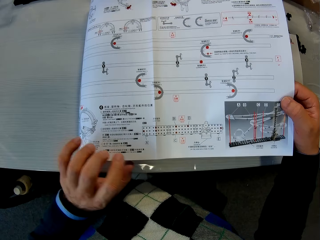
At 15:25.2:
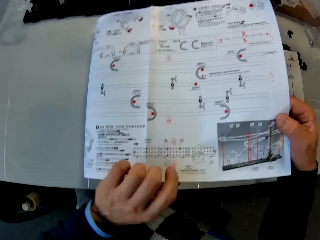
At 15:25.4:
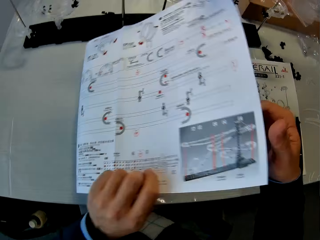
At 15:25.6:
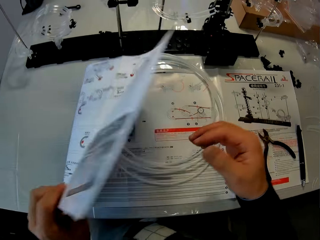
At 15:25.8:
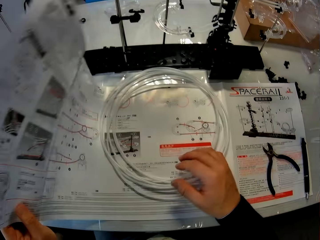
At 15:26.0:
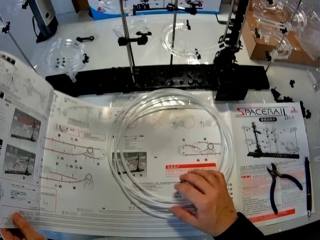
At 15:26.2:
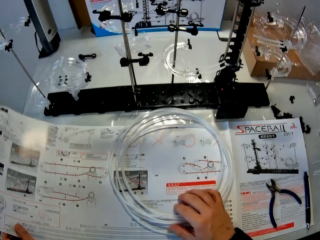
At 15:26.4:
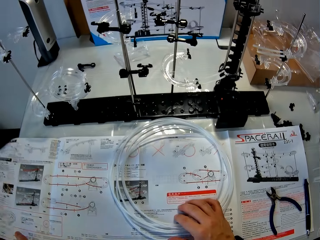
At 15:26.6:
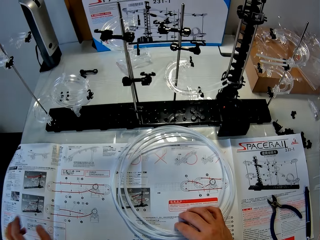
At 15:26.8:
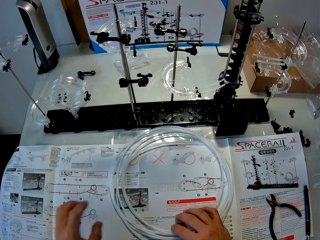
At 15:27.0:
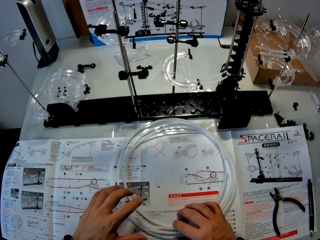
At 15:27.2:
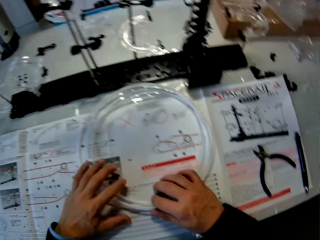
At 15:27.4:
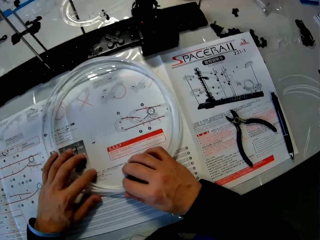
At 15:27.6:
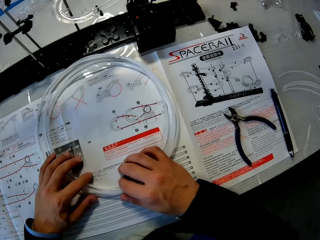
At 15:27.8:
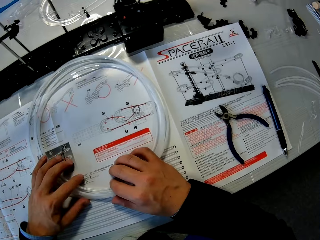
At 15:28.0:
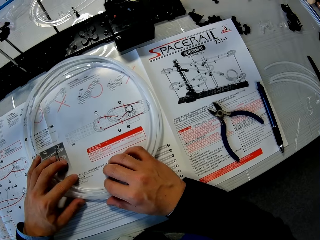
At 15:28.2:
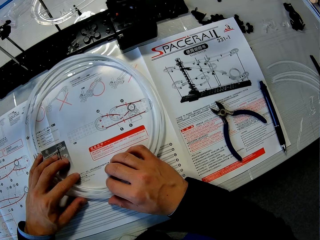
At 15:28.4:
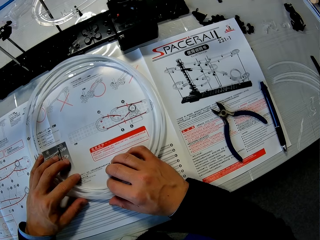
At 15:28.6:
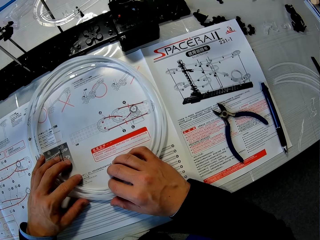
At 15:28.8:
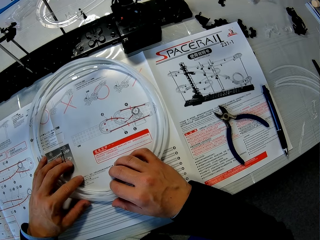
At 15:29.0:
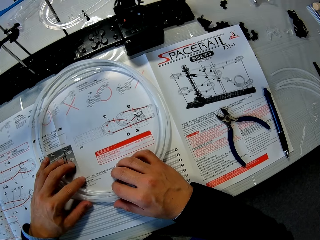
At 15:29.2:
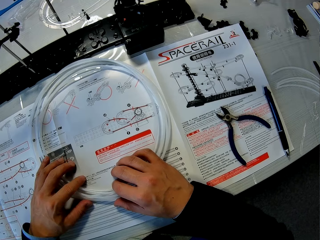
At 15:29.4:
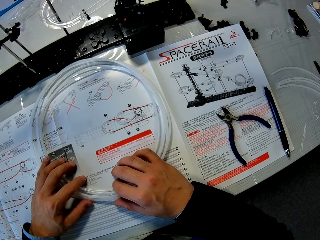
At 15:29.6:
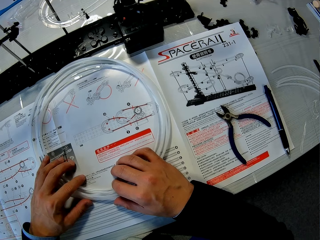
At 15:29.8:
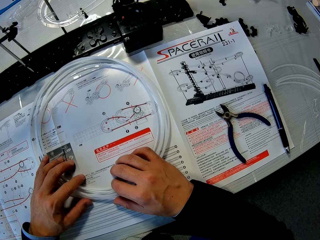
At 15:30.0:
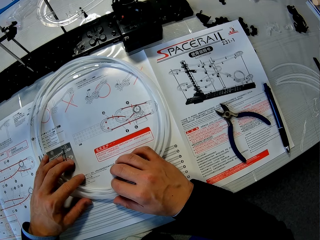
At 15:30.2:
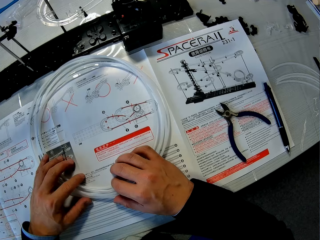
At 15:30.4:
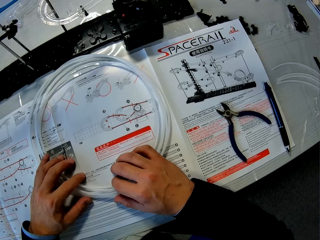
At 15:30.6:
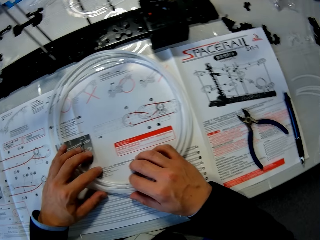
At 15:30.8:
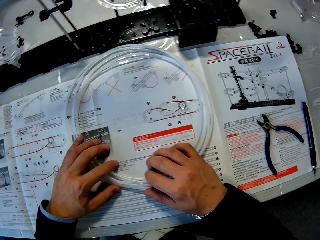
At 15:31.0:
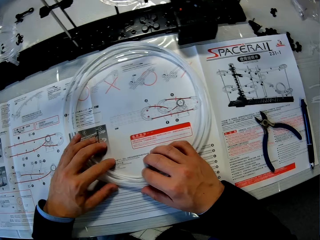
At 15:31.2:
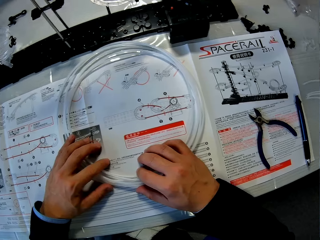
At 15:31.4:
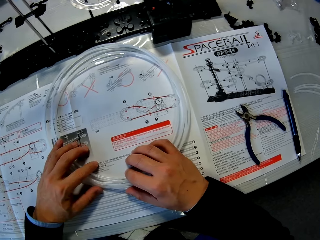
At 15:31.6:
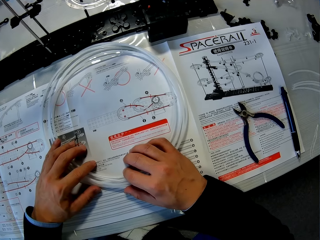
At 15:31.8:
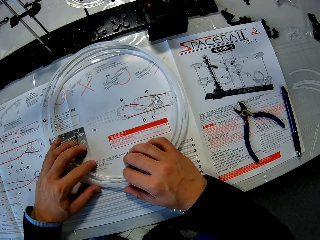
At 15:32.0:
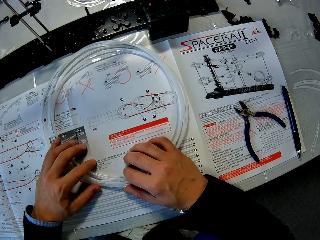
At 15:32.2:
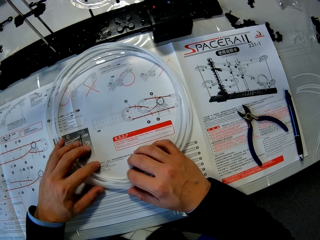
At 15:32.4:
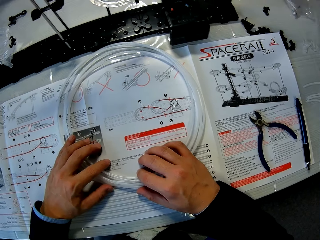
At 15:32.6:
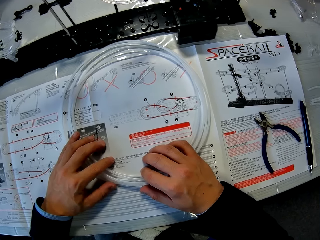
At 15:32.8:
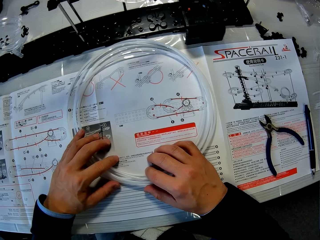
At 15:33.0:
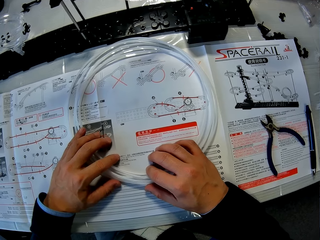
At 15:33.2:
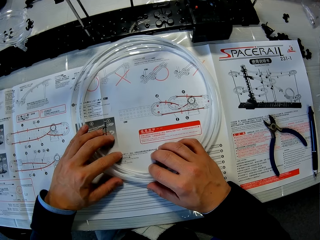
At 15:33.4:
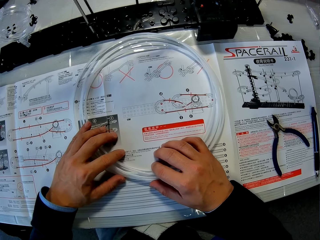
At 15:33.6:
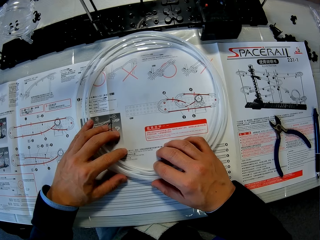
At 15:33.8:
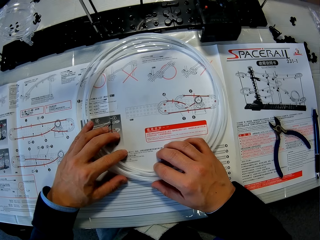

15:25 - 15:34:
The camera wearer returns the part he flipped back to the table with his left hand. He places both hands on the rail and the space rail manual on the table. He reads the spacerail instruction guide.

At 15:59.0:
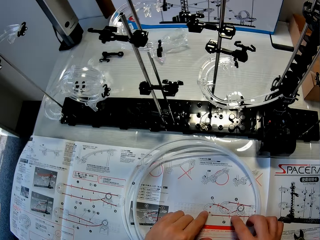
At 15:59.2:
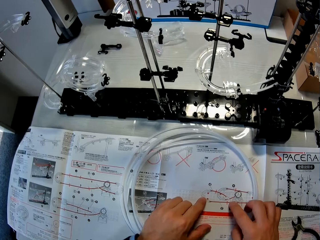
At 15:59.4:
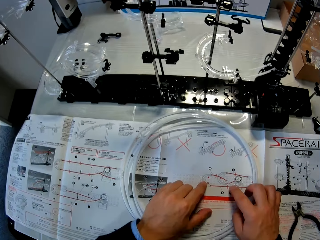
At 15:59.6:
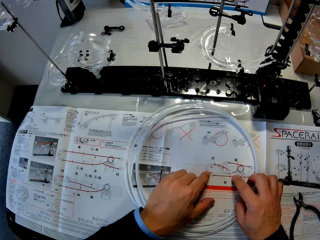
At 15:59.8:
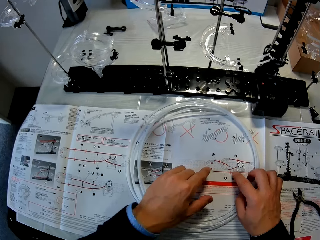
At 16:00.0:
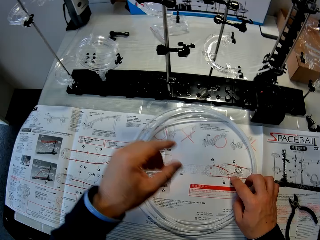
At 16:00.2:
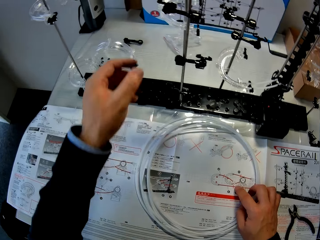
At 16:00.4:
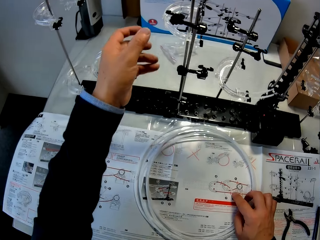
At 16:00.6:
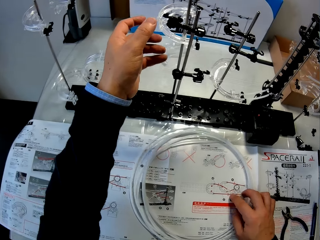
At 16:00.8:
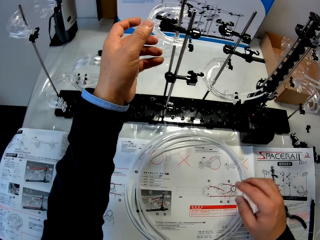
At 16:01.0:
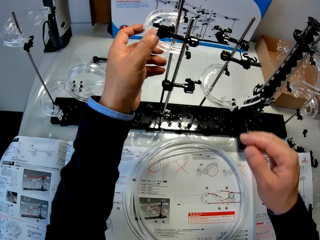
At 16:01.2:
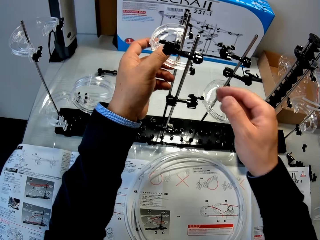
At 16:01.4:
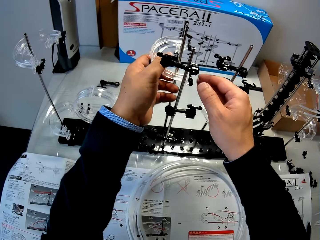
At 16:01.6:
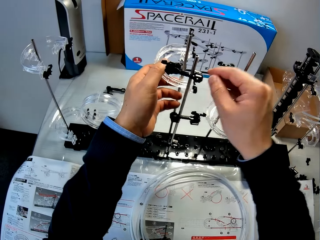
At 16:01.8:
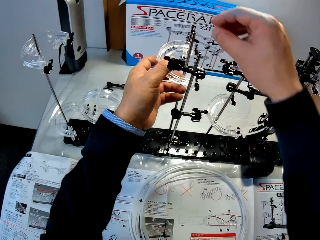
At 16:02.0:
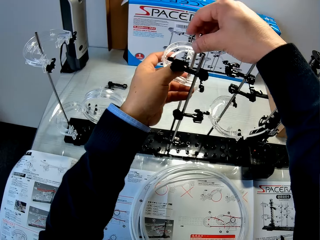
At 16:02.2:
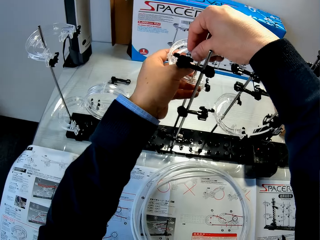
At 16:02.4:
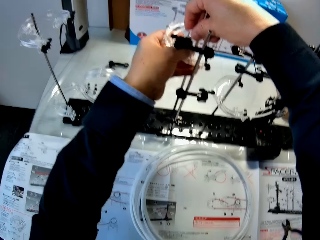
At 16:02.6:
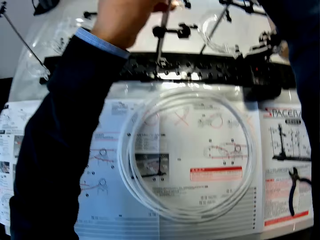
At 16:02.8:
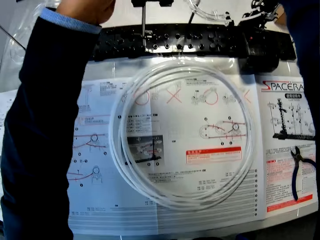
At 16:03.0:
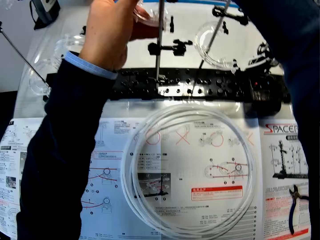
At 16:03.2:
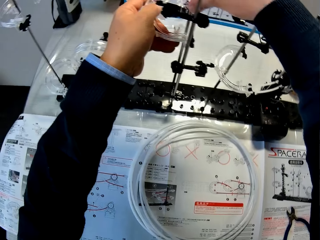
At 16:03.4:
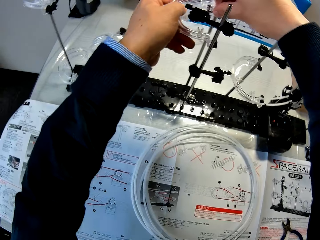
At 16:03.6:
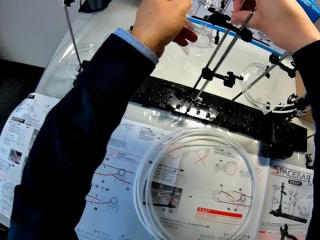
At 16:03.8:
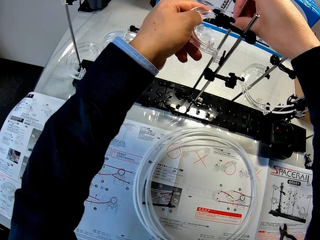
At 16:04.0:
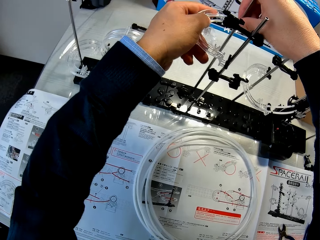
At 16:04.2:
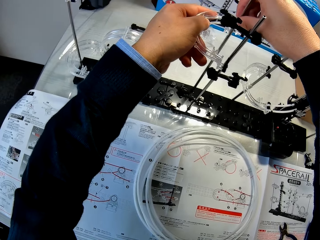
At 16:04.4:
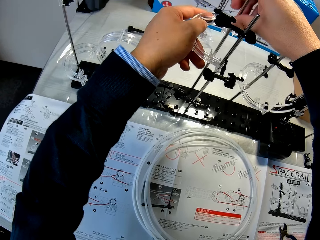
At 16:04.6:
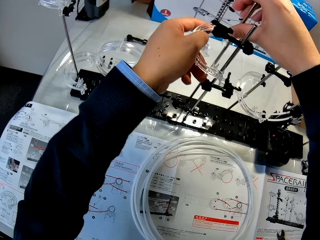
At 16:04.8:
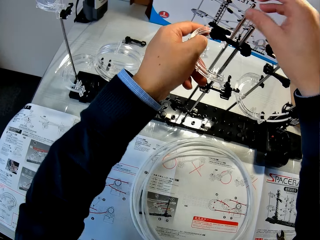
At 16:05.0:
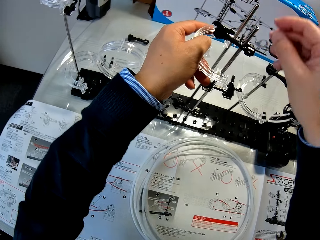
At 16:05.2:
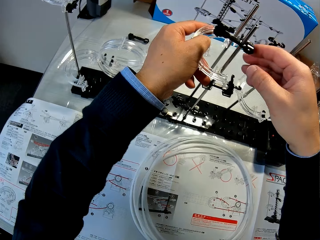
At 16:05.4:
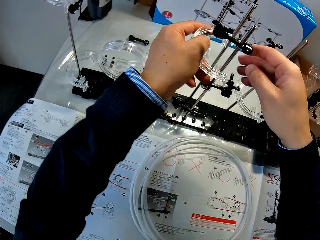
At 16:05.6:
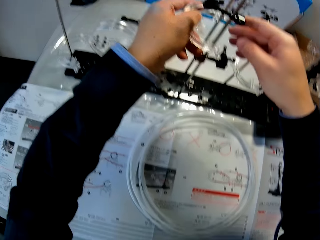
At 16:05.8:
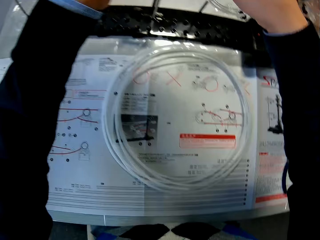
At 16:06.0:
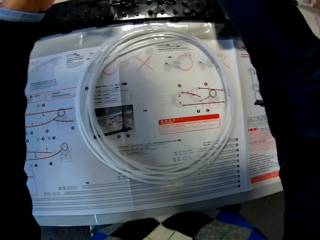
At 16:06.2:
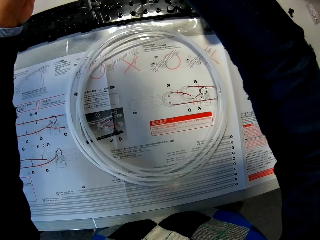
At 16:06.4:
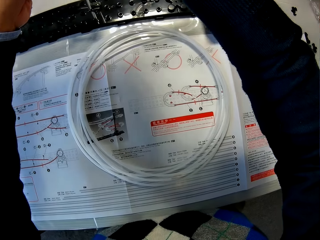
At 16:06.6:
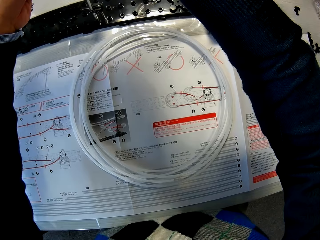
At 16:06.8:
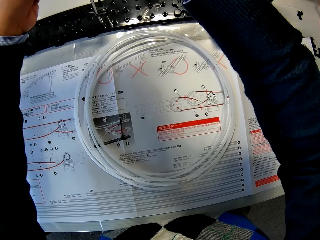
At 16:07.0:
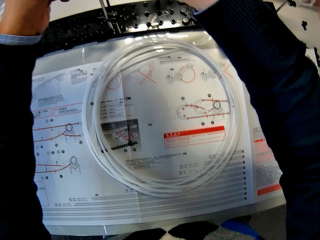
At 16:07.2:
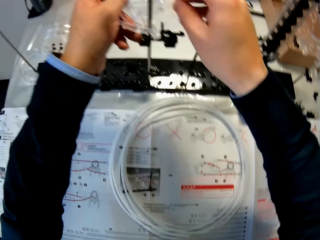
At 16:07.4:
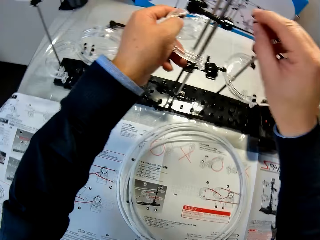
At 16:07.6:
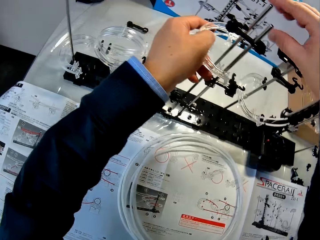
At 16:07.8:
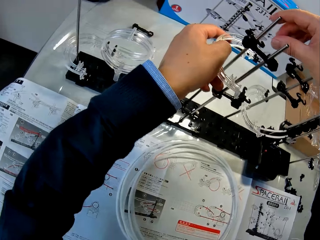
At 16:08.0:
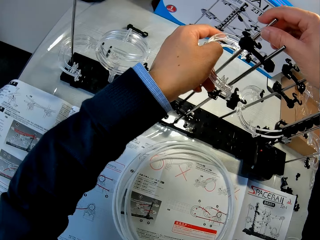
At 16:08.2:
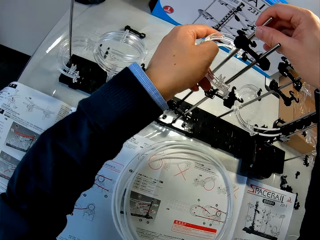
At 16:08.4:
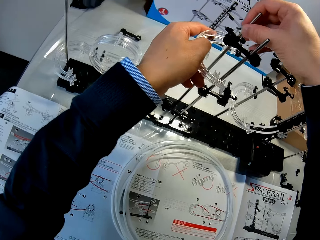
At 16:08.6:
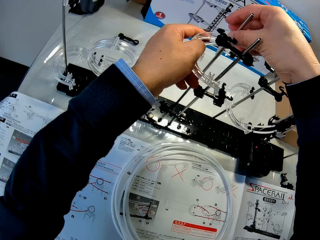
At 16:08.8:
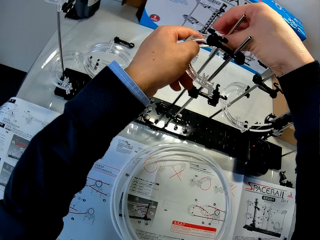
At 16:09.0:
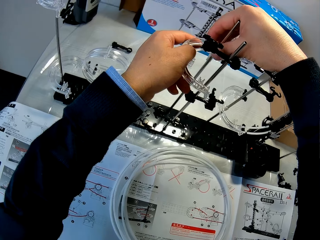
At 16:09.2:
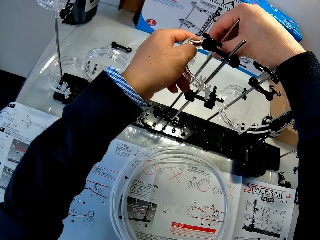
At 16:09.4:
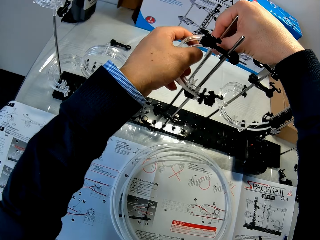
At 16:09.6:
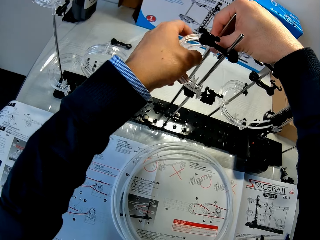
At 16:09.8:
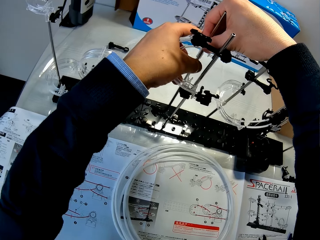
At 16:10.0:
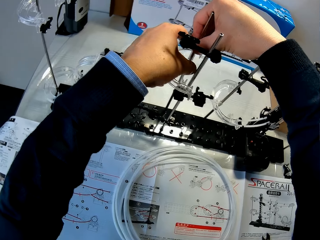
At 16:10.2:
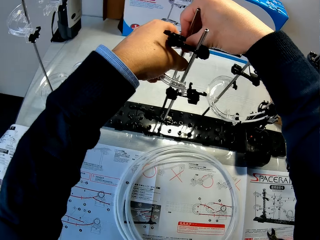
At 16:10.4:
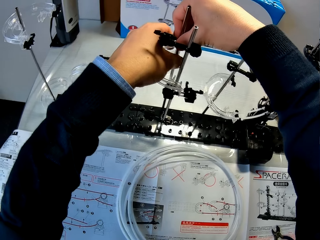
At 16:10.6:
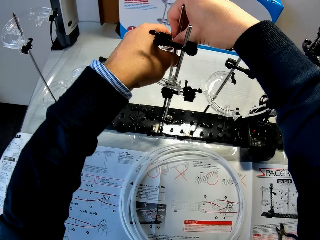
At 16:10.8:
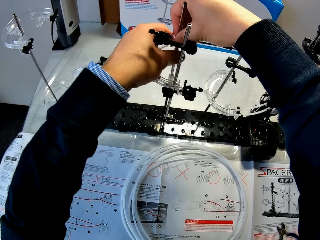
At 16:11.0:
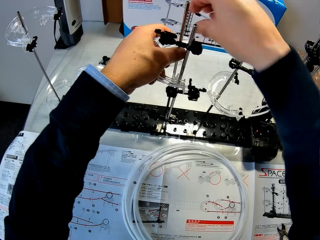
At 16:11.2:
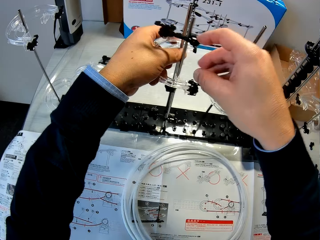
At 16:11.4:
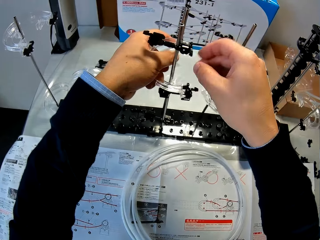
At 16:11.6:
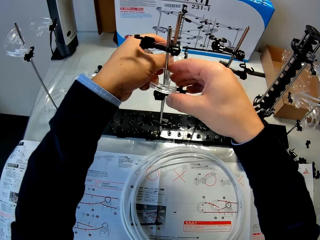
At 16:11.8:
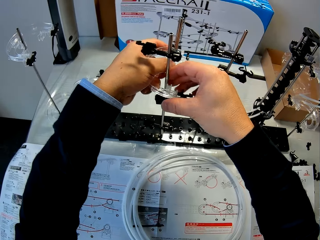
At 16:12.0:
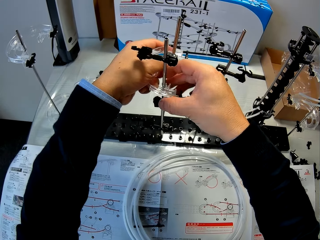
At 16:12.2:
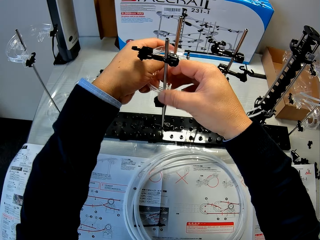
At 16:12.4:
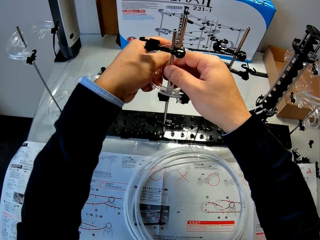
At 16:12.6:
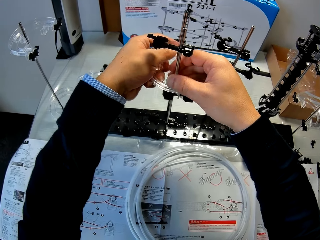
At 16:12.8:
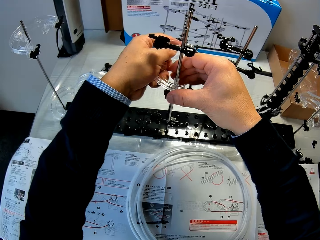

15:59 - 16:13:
The camera wearer works on the space rail with both hands.
